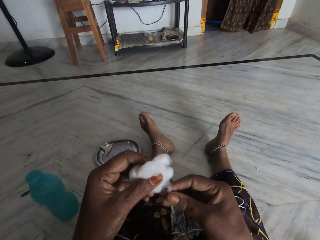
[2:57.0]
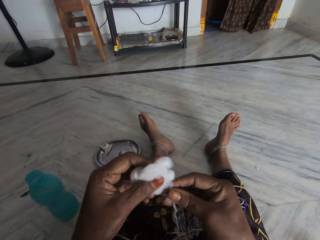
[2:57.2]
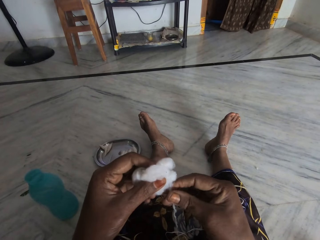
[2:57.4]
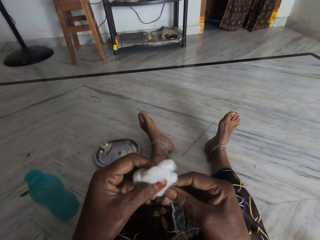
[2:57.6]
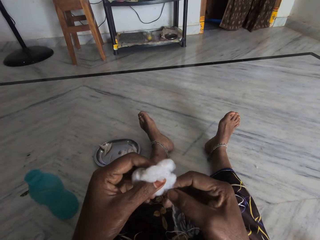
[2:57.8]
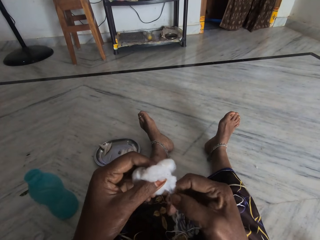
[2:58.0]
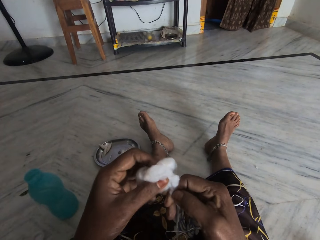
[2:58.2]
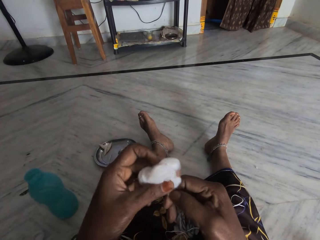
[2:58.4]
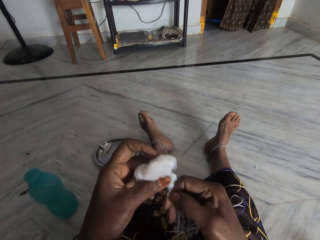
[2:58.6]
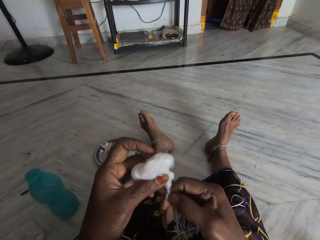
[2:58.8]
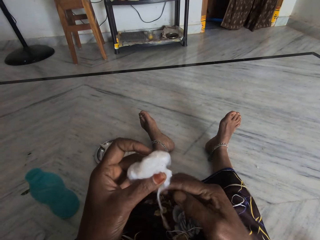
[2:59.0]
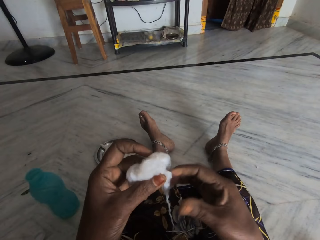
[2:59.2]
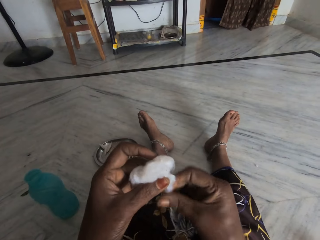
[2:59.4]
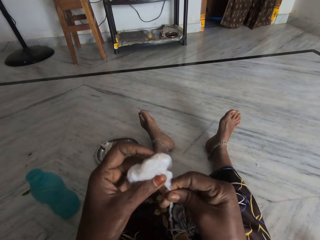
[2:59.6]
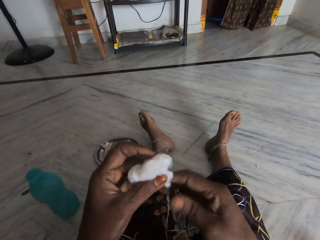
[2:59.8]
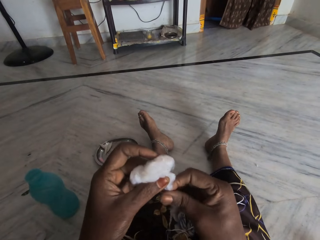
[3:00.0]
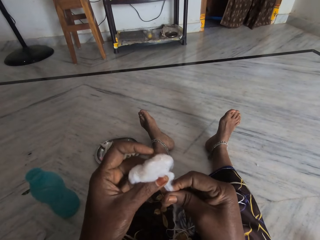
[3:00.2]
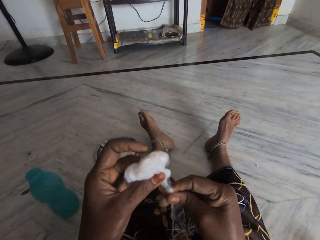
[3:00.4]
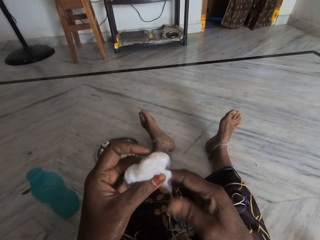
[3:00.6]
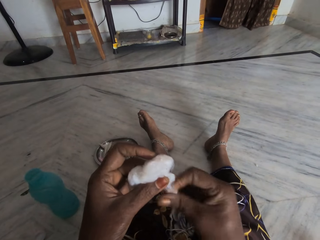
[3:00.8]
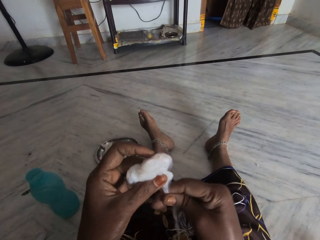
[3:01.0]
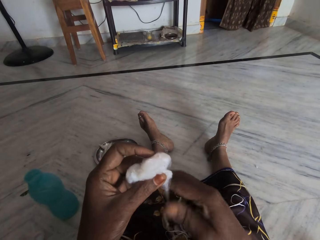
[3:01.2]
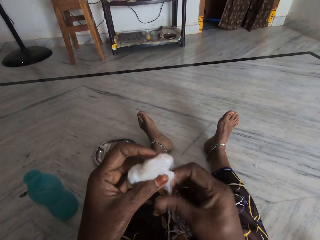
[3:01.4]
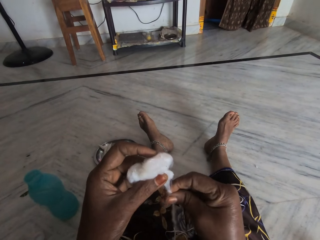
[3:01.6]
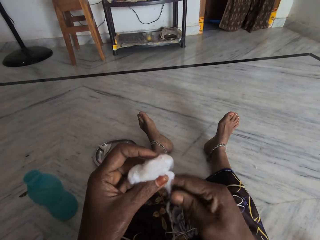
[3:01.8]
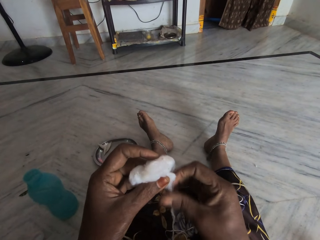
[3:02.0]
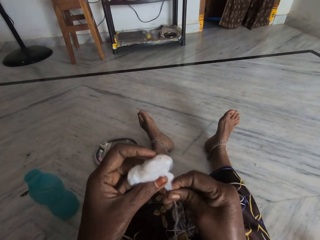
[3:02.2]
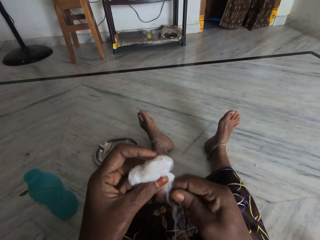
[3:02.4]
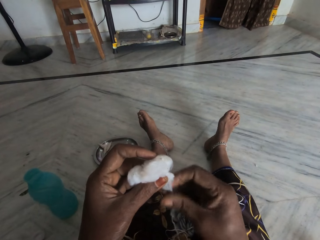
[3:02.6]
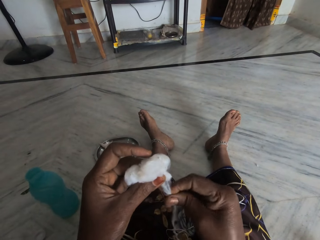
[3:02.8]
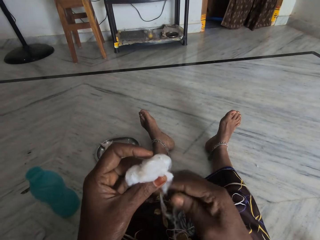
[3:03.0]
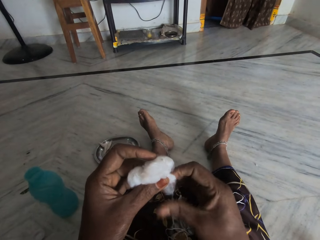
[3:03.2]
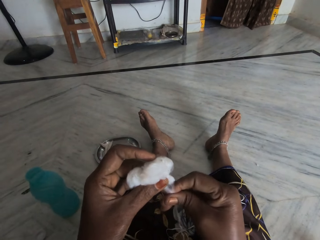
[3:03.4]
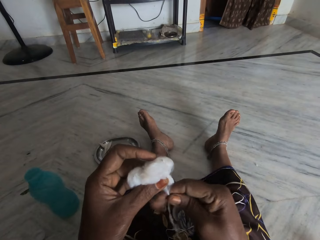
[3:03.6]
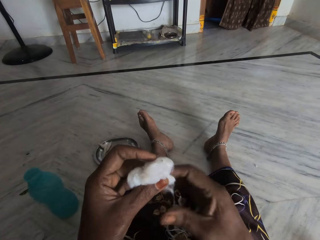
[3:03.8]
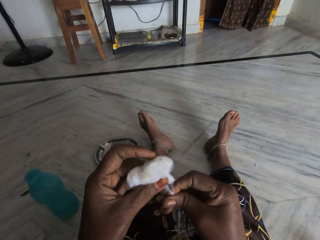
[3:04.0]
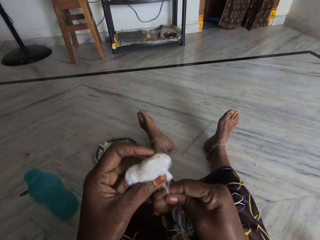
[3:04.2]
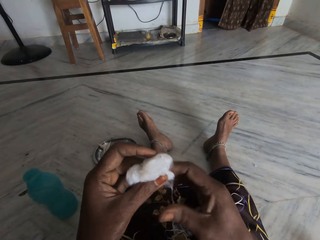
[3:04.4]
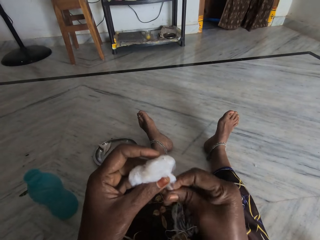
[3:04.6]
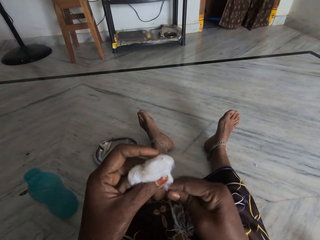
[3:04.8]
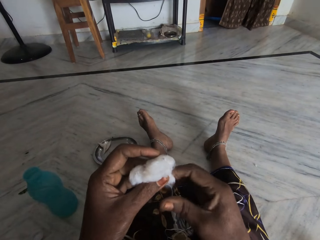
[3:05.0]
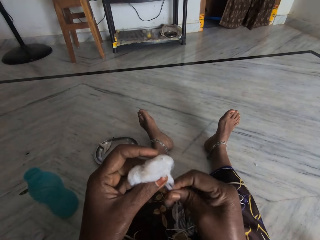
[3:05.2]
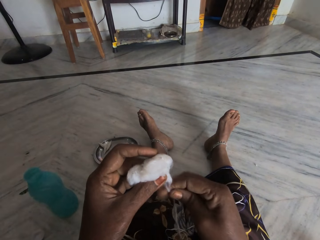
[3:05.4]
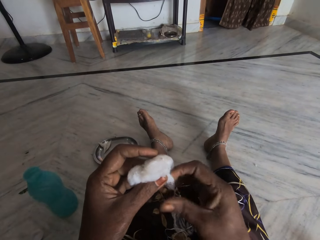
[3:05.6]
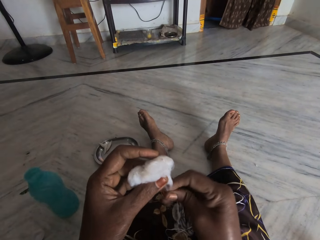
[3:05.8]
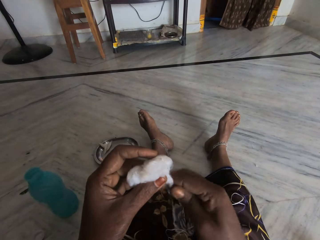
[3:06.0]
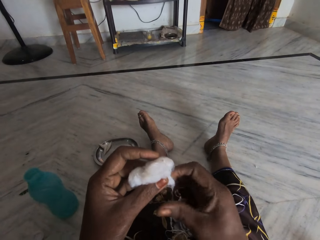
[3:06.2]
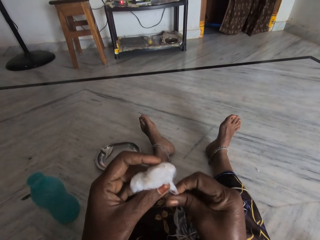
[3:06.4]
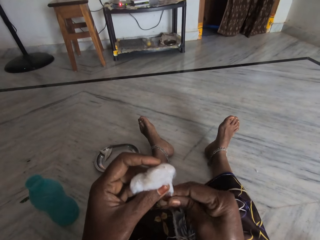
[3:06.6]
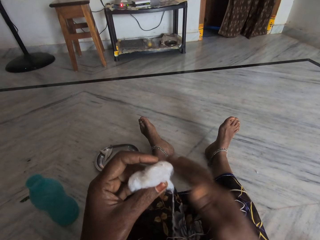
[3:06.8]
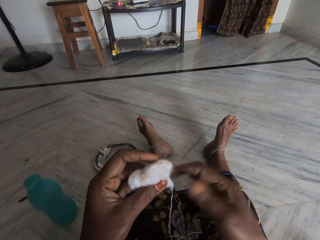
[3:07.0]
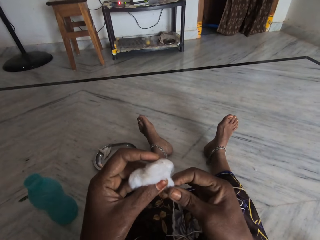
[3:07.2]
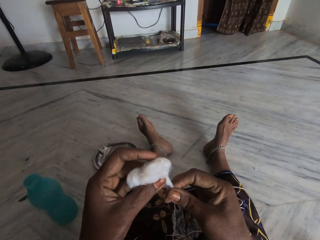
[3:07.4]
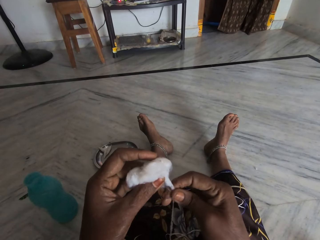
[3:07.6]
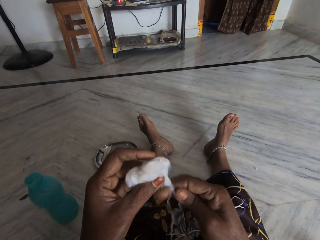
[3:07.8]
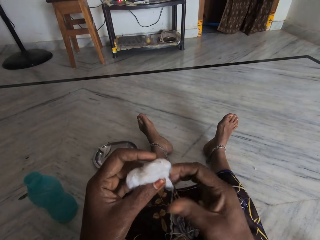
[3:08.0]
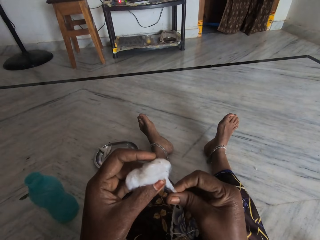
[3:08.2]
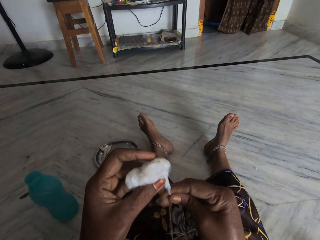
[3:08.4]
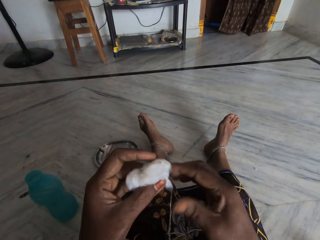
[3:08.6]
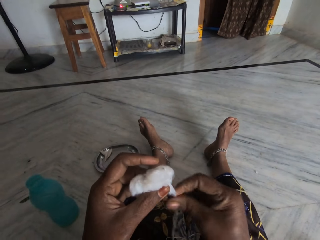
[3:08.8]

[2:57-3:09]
The camera wearer pulls the cotton wool. She rolls the cotton wool with her finger.

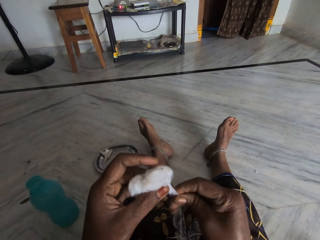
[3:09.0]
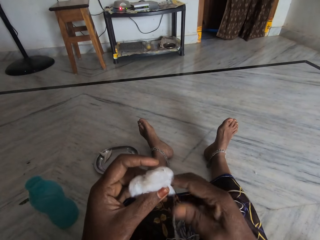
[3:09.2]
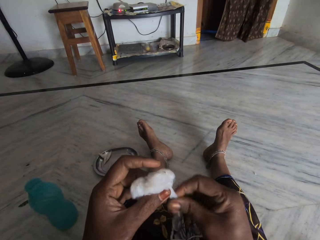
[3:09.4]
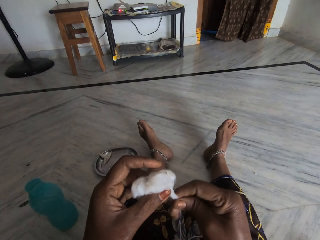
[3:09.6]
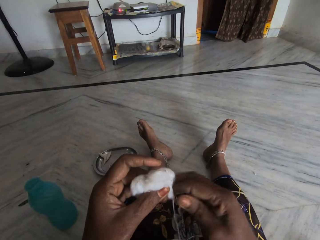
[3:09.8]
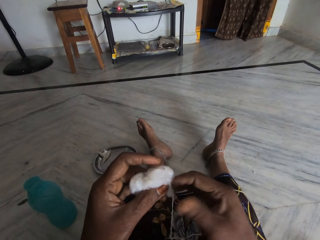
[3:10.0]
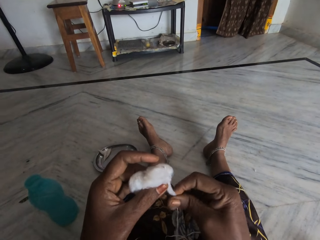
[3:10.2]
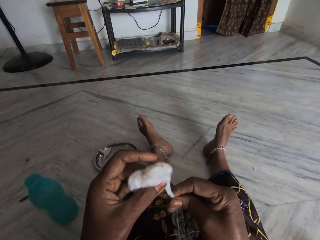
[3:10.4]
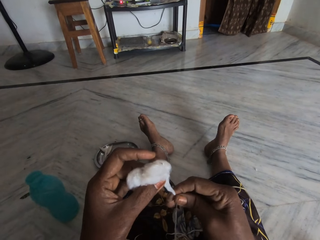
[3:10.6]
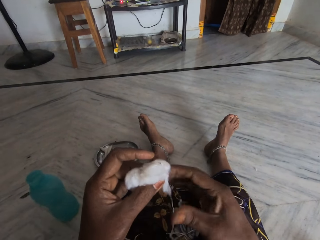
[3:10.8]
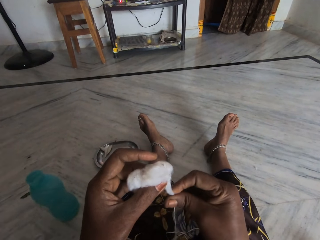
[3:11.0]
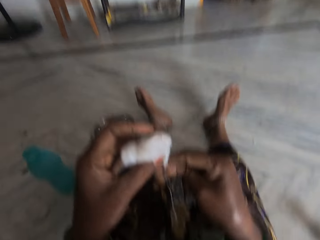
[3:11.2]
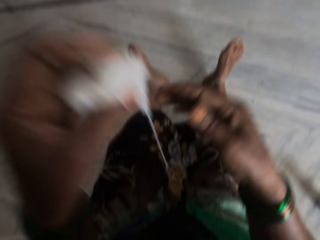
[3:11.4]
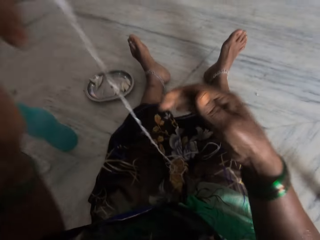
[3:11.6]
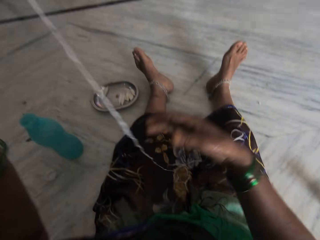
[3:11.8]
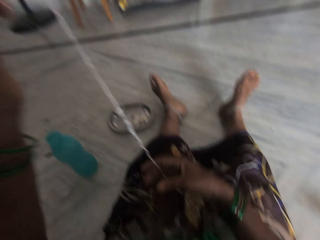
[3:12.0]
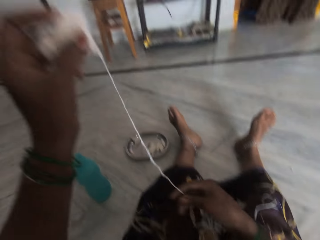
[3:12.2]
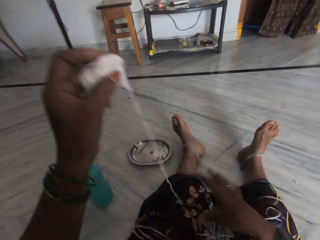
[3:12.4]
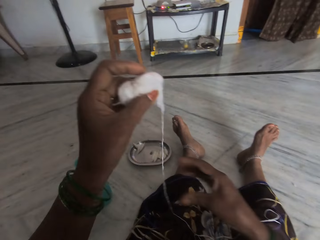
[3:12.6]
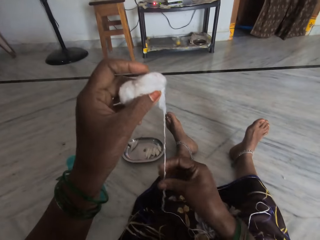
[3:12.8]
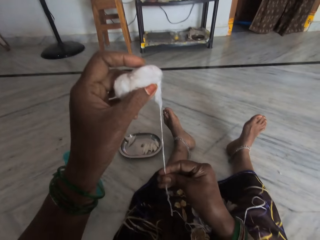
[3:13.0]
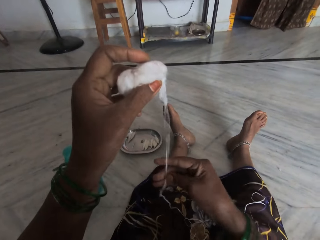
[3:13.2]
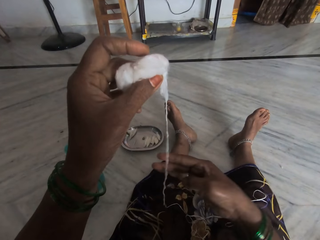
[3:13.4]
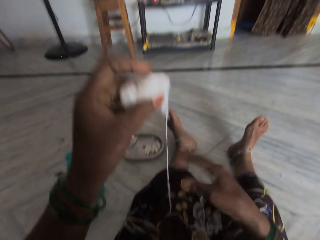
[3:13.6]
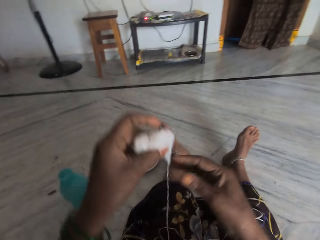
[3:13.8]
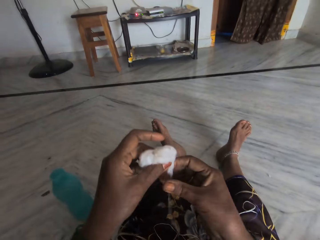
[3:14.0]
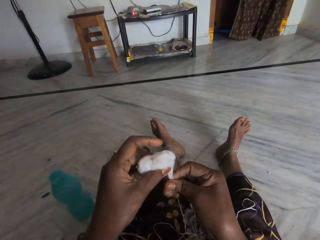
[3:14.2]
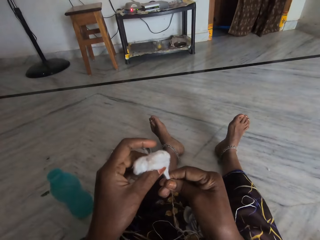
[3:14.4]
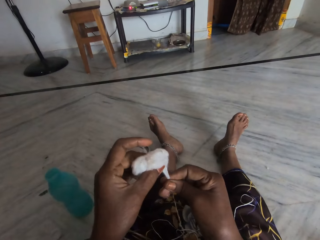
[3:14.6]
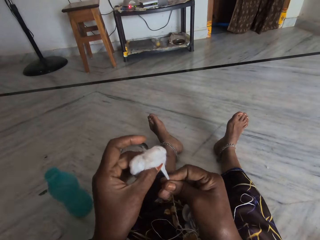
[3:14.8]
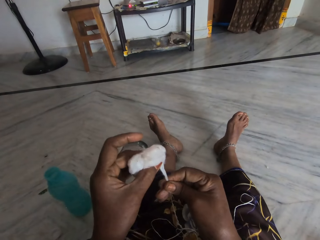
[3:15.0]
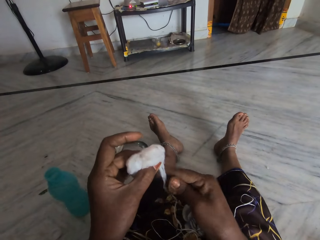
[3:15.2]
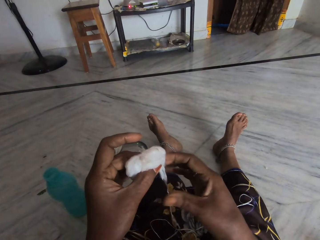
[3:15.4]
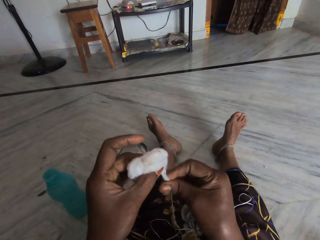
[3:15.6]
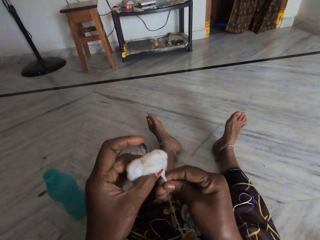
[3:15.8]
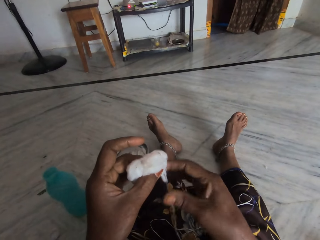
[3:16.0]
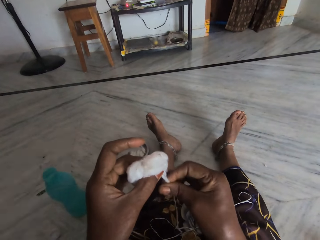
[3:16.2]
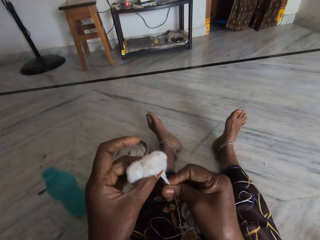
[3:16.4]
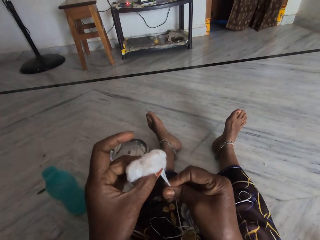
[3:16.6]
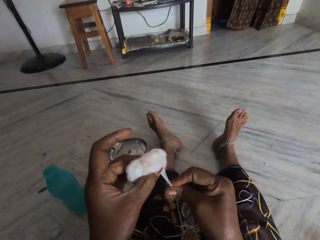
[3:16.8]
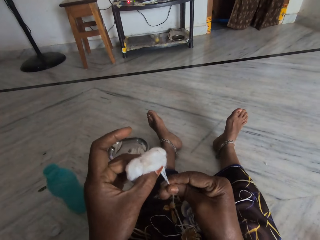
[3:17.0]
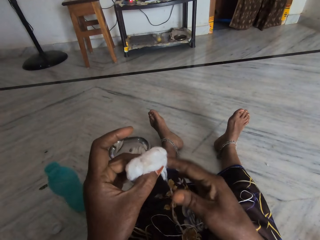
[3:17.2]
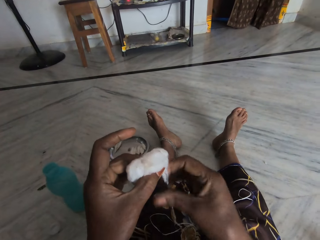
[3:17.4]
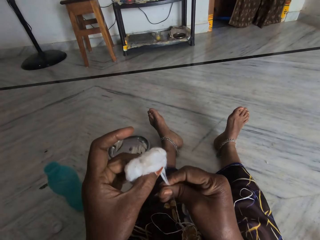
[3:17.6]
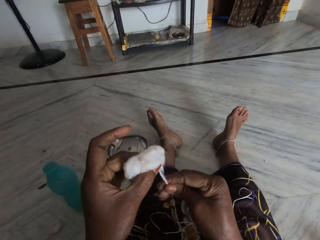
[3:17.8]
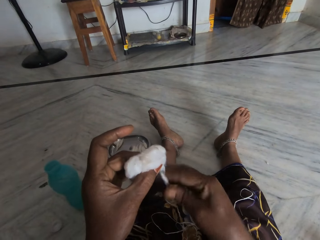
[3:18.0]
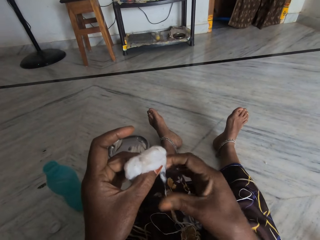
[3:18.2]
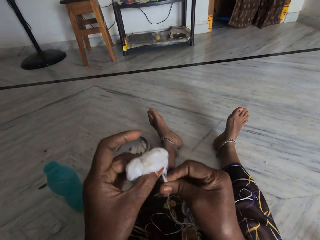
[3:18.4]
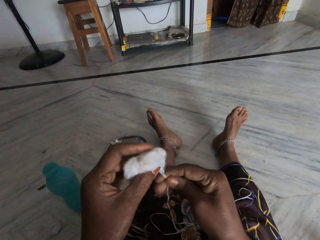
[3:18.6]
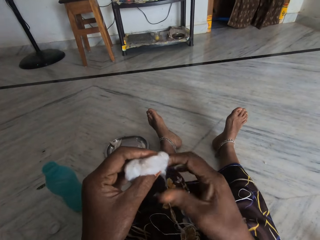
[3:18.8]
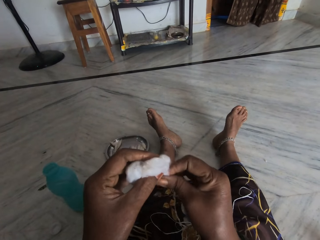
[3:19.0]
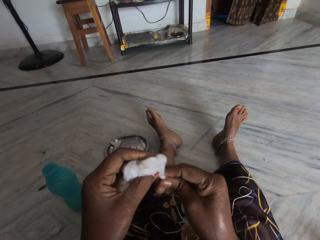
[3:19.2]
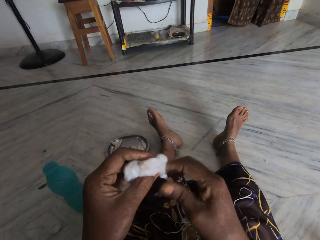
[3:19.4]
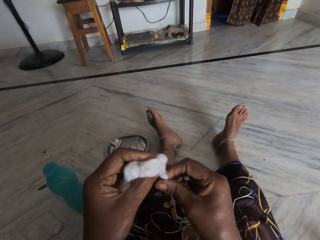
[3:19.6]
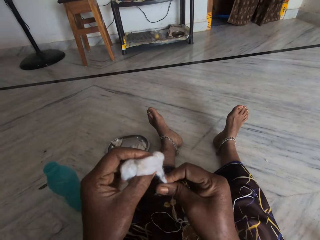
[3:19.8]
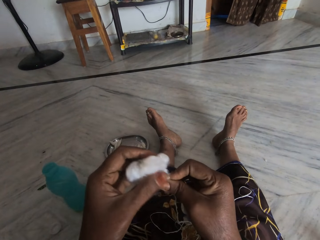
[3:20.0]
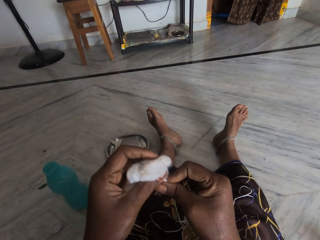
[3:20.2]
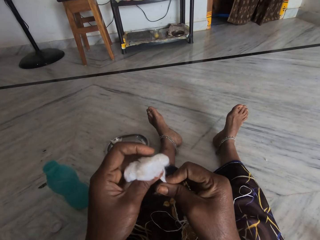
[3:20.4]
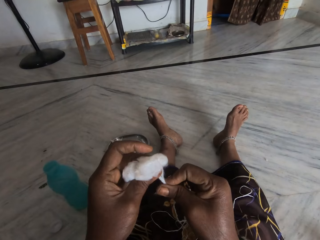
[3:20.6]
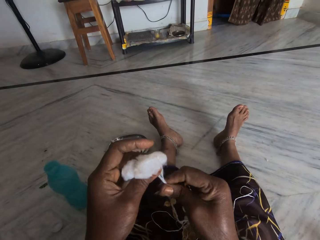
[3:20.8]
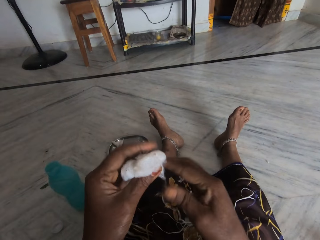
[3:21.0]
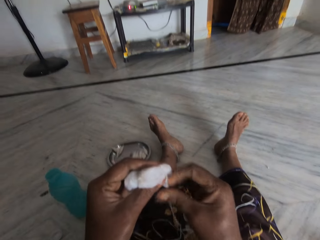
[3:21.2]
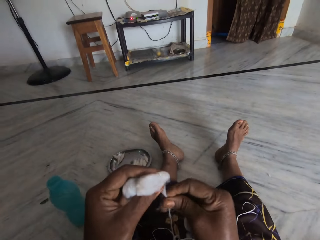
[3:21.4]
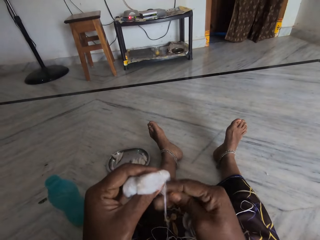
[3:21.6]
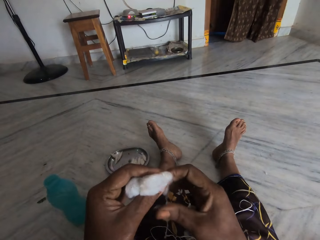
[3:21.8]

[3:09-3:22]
The camera wearer looks at the cotton wool. She rolls the cotton wool with her finger. She pulls the cotton wool.
